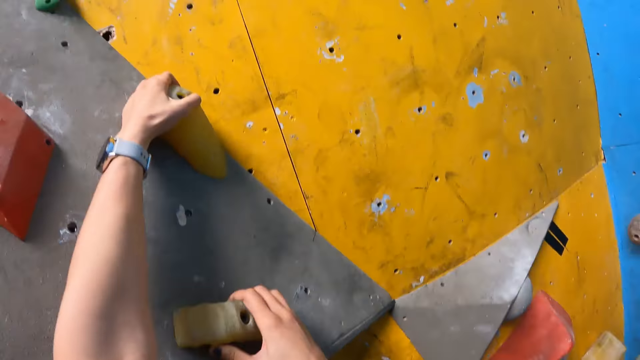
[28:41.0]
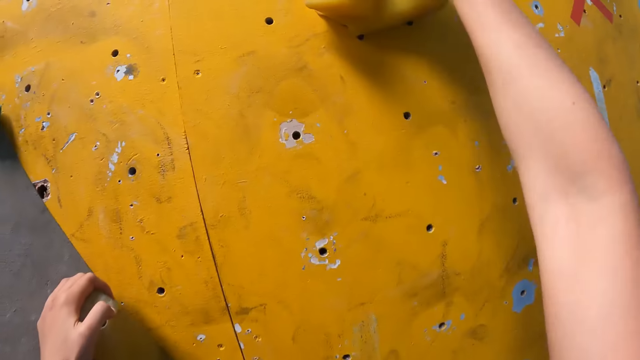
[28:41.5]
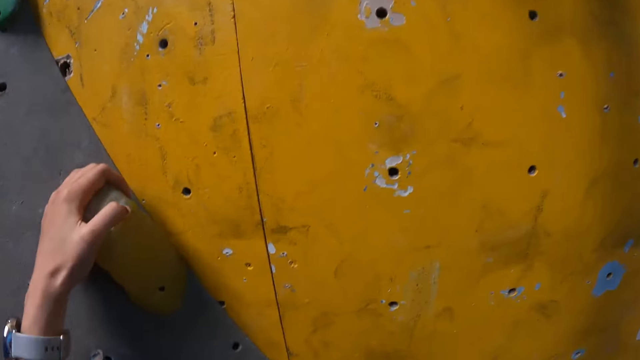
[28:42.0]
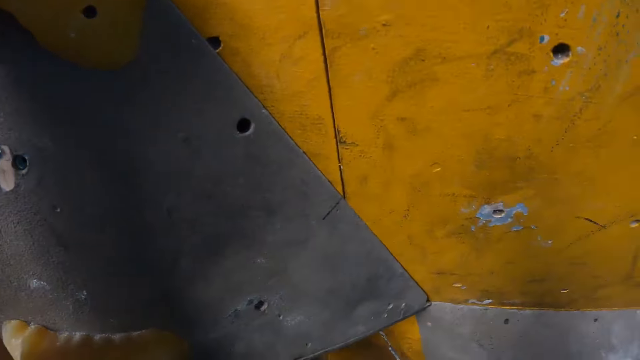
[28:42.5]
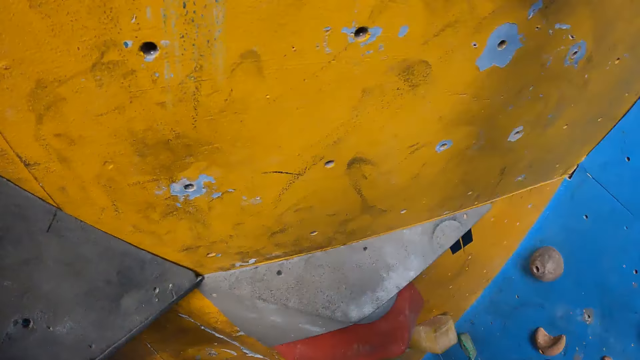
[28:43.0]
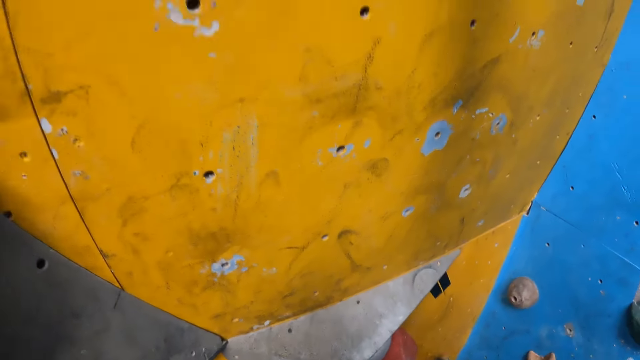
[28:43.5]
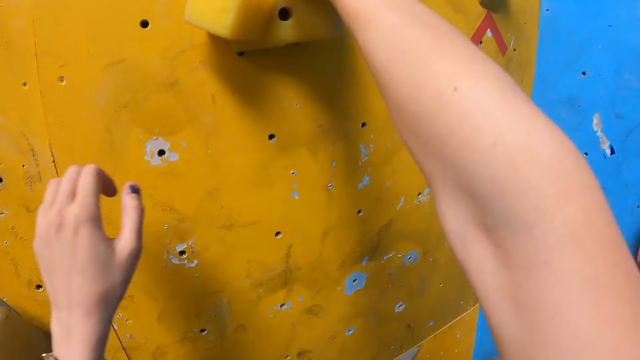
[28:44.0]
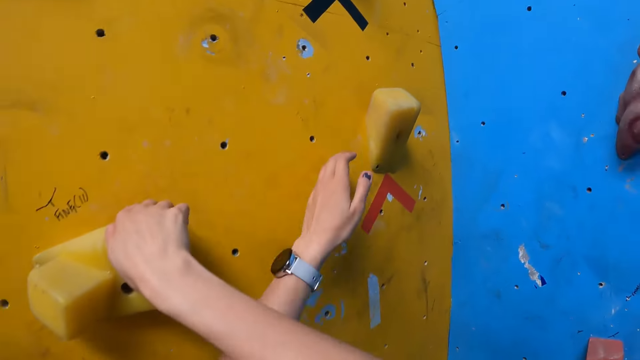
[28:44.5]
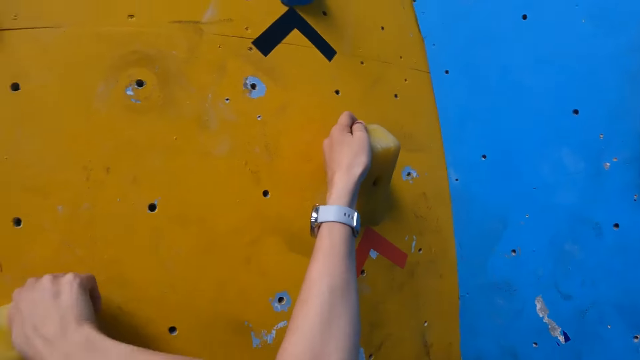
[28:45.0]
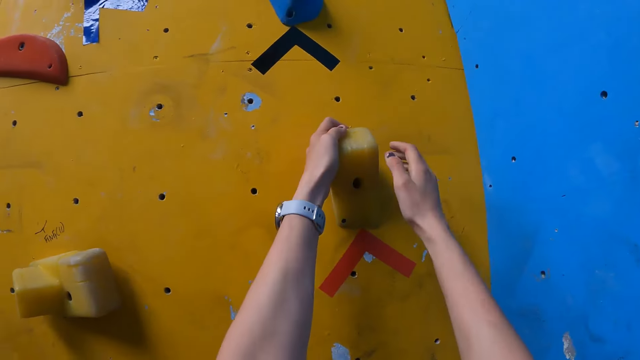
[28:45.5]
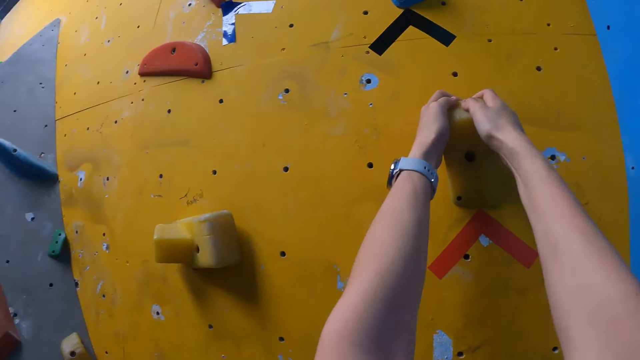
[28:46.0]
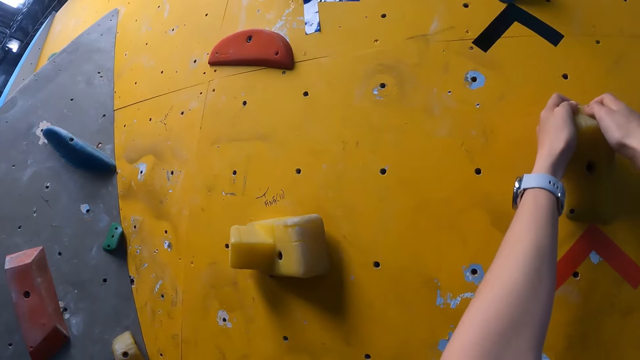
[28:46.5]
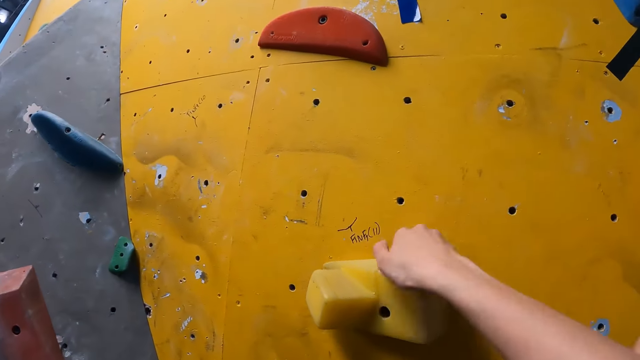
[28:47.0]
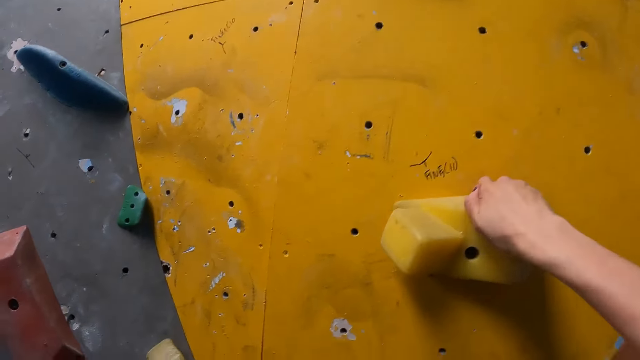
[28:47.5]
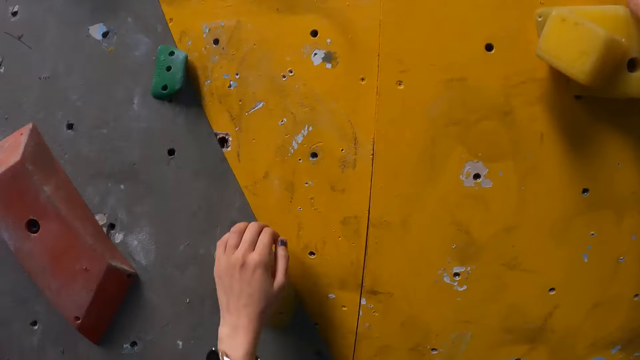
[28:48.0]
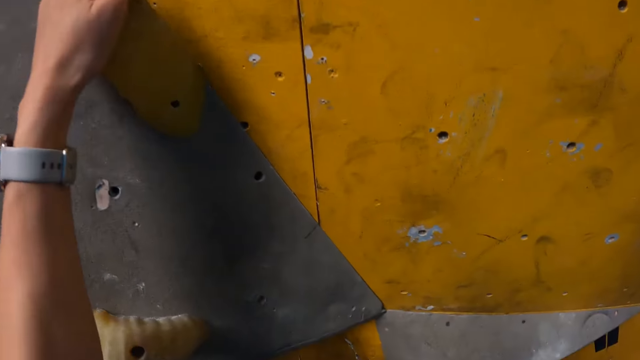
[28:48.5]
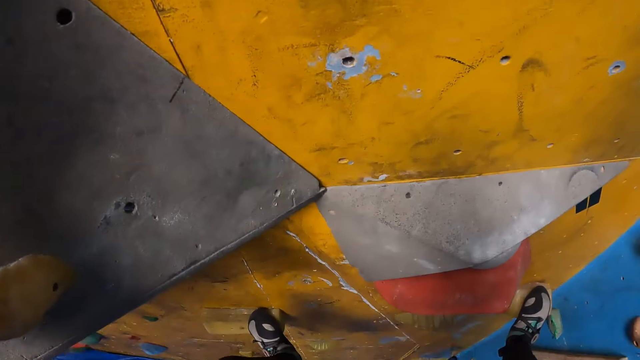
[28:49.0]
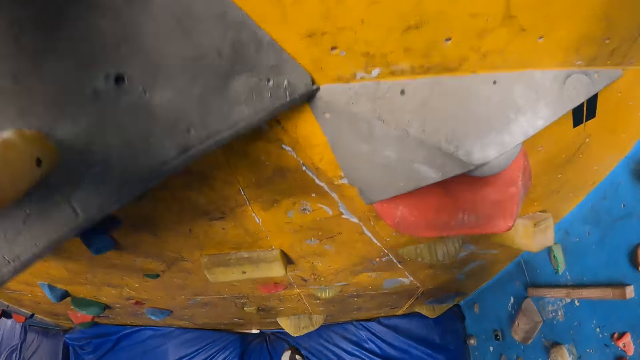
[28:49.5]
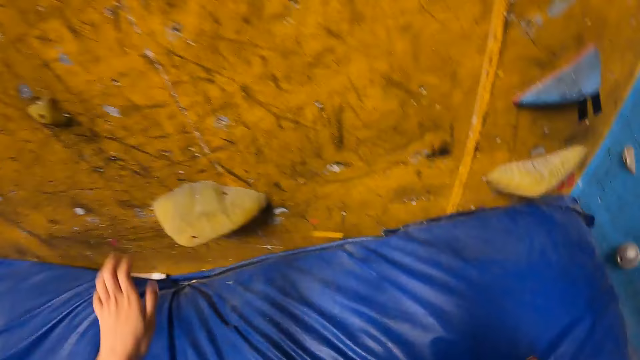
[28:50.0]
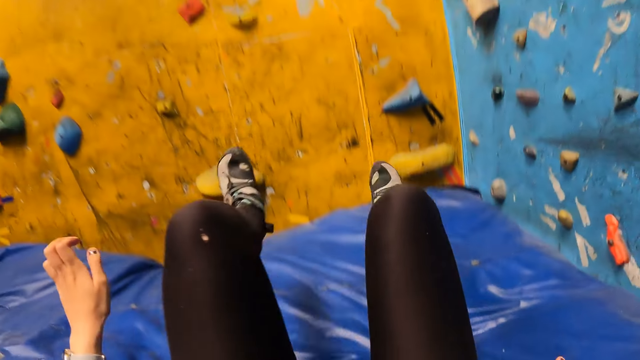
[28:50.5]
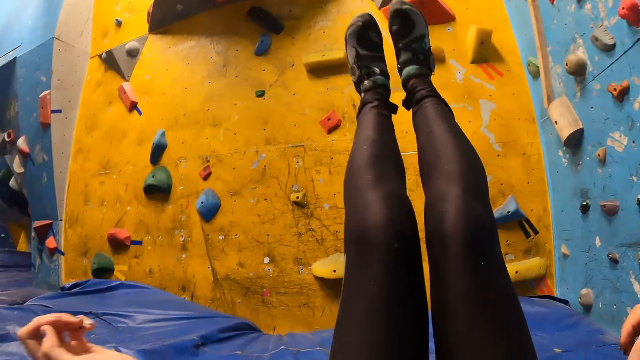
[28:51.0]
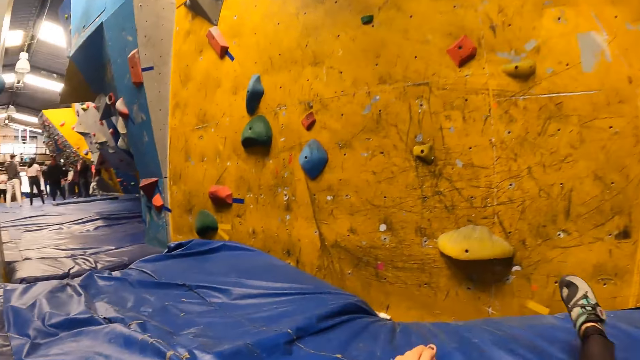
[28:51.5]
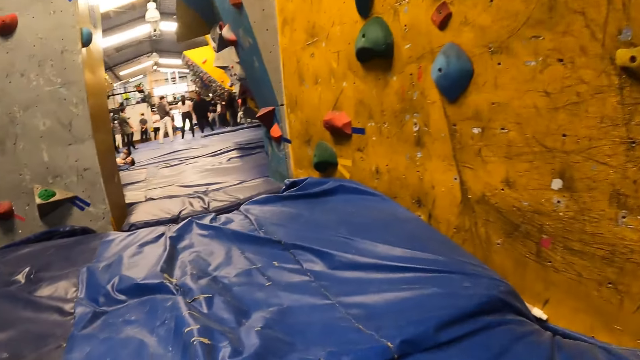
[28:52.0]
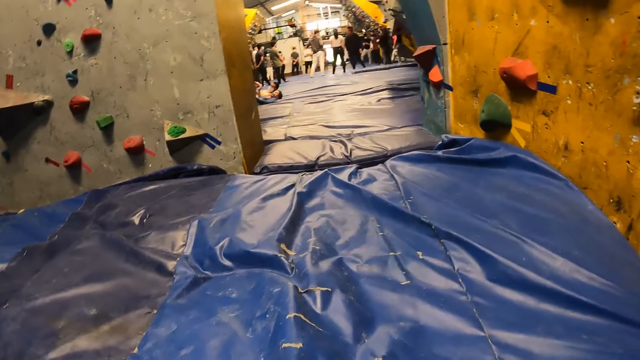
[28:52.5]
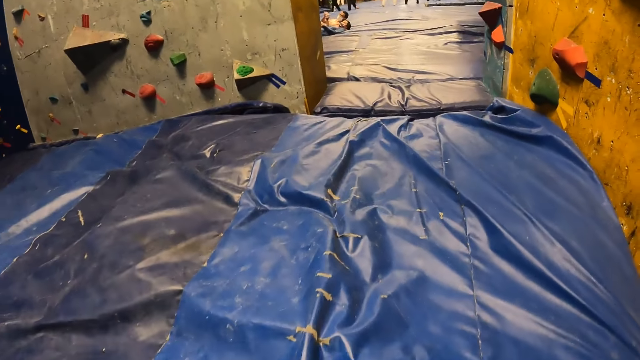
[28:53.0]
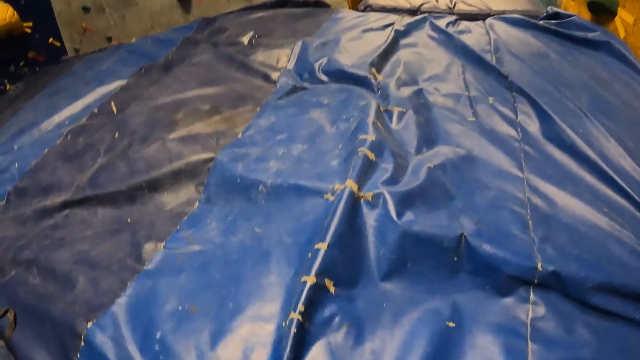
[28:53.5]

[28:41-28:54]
The camera wearer puts her right hand on a climbing hold. She puts her left hand on a climbing hold. She puts her right hand on the climbing hold. She puts her right hand on the climbing hold again. She puts her left hand on a climbing hold. She climbs down the wall with her hands and feet. She jumps down from the wall. She raises her legs.

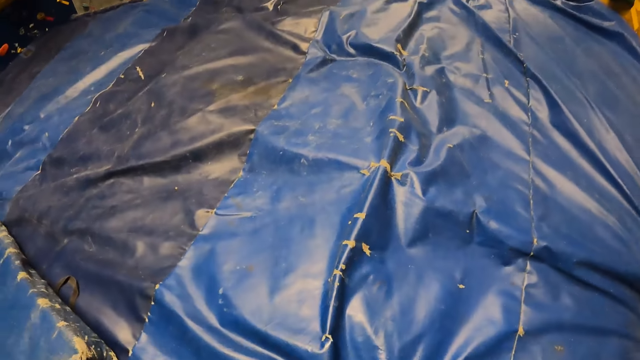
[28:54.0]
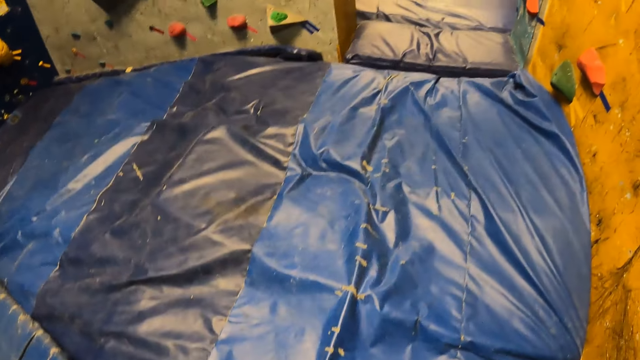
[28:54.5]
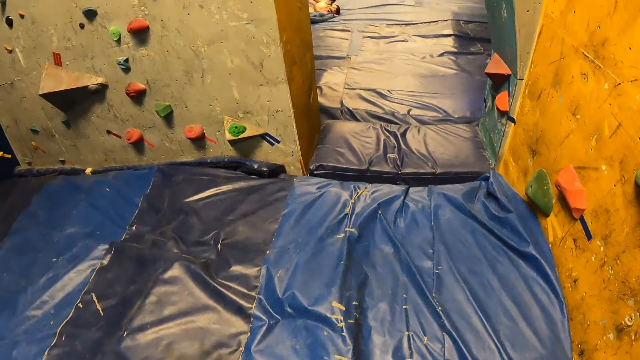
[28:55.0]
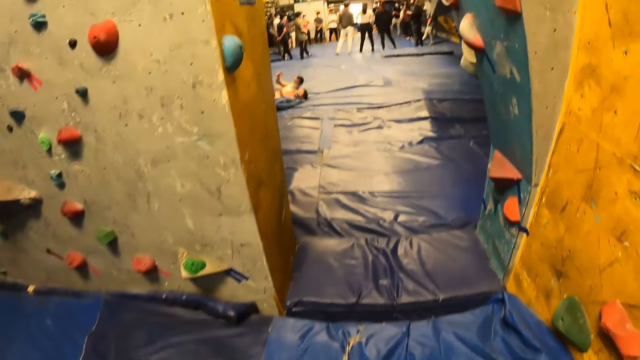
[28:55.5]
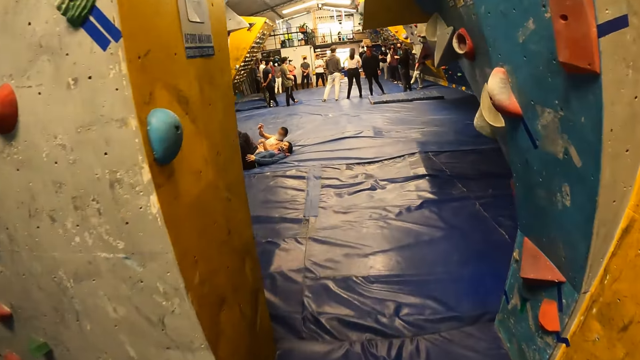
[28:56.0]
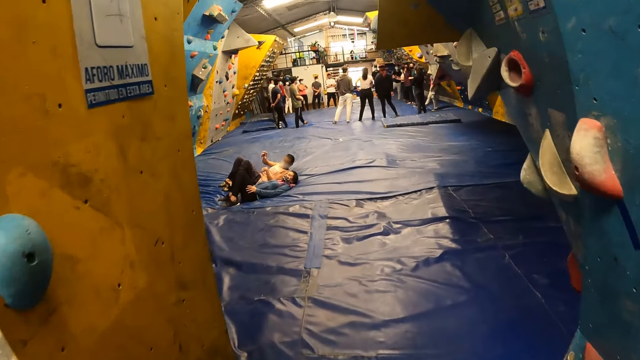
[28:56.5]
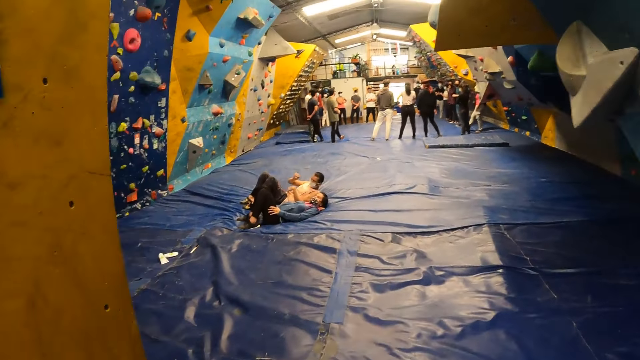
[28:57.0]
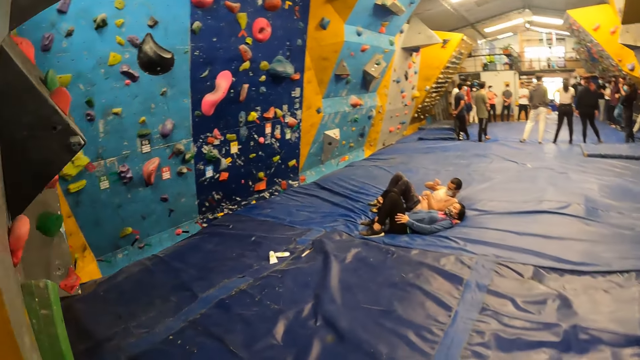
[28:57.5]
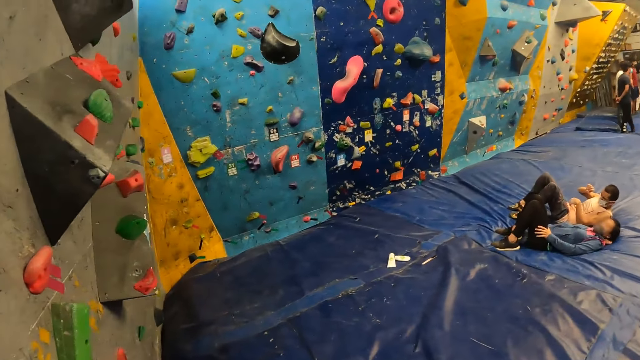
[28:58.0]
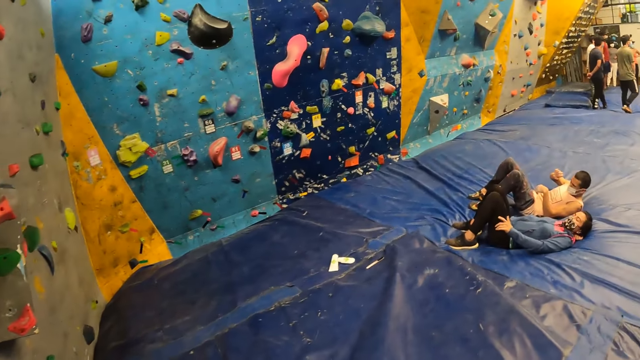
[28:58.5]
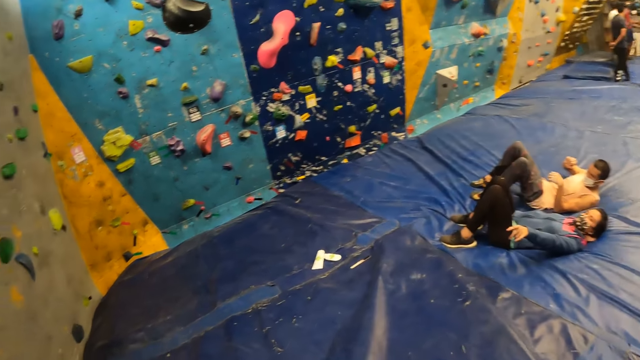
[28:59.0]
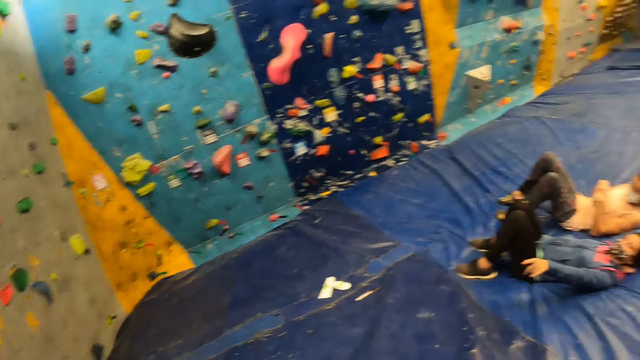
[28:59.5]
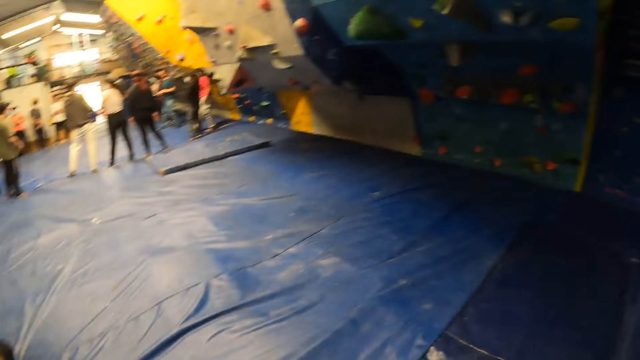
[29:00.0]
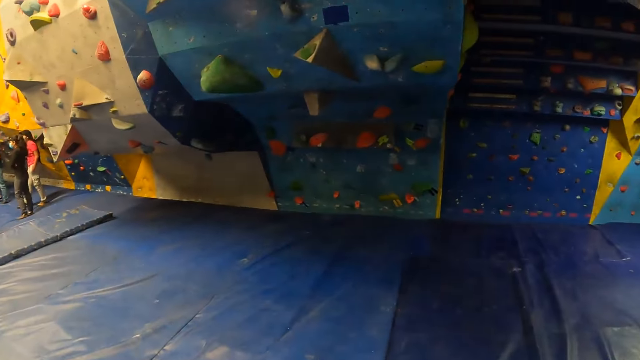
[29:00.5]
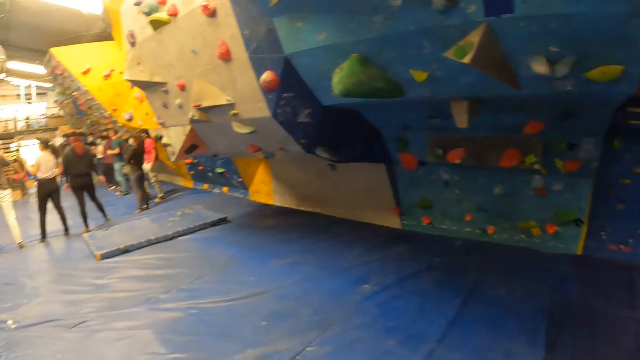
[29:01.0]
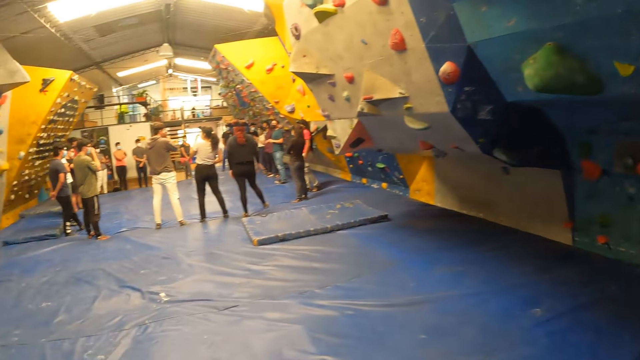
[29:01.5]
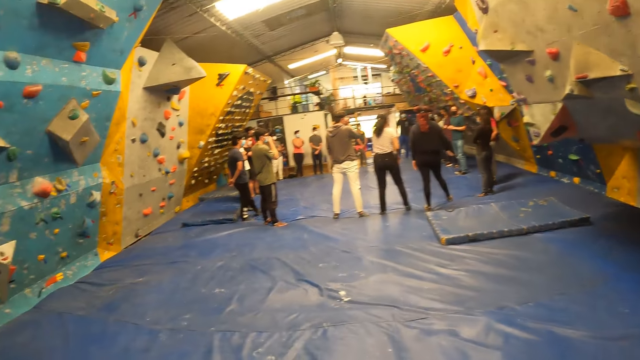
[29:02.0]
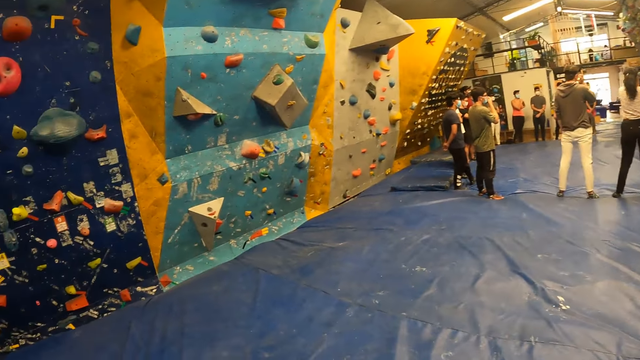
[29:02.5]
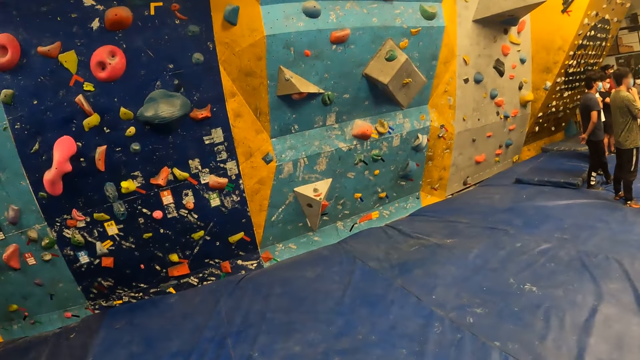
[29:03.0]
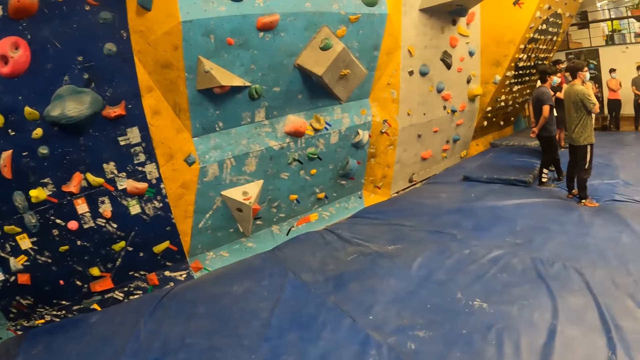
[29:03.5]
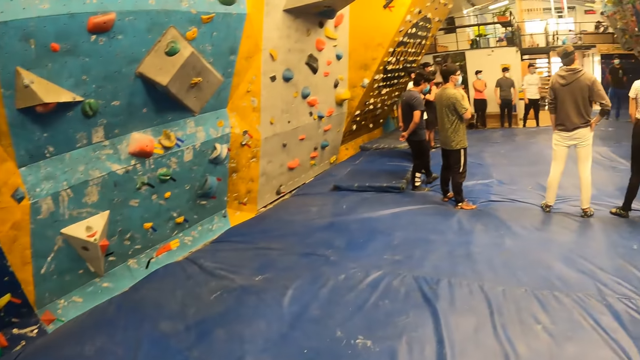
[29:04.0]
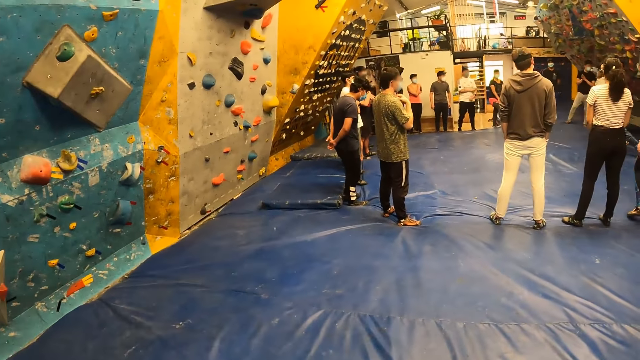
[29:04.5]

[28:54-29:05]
The camera wearer moves out of the room.
